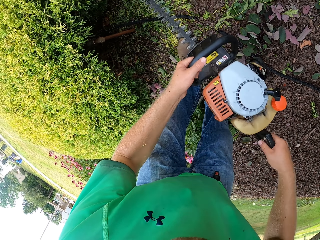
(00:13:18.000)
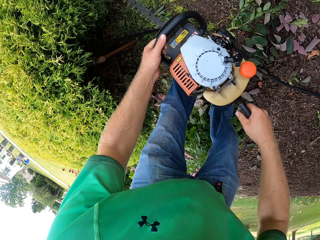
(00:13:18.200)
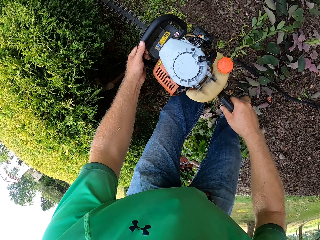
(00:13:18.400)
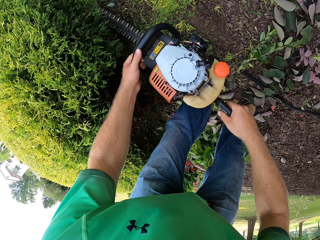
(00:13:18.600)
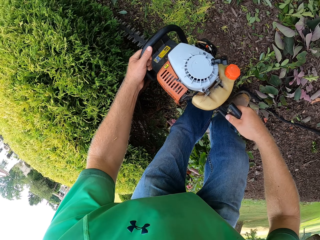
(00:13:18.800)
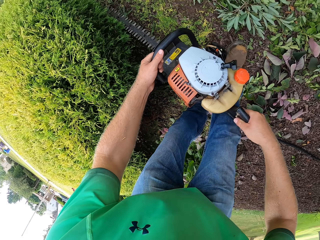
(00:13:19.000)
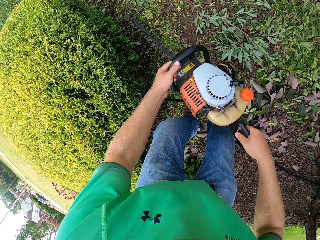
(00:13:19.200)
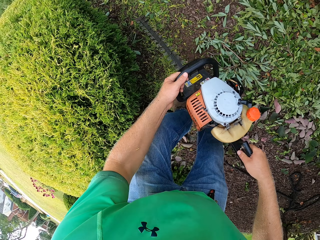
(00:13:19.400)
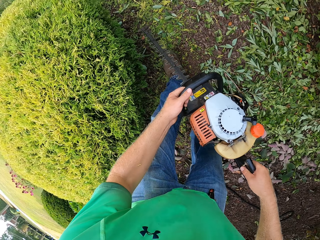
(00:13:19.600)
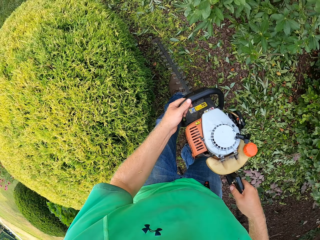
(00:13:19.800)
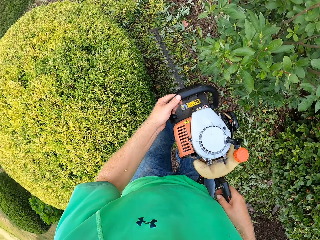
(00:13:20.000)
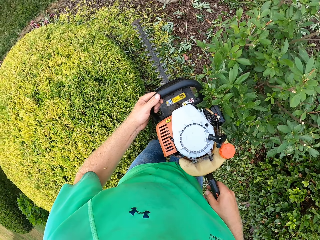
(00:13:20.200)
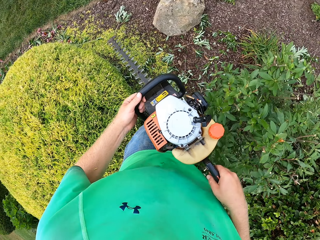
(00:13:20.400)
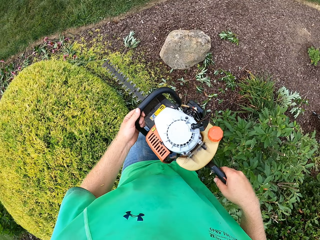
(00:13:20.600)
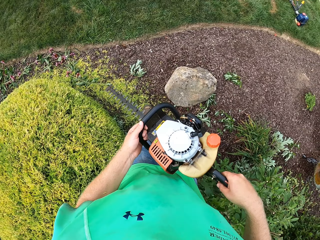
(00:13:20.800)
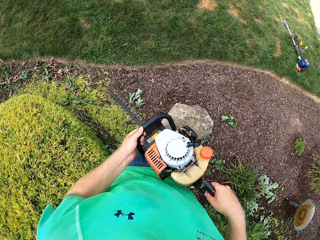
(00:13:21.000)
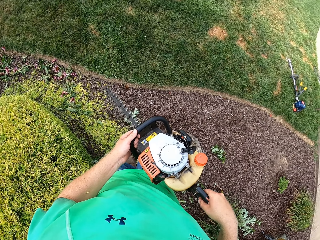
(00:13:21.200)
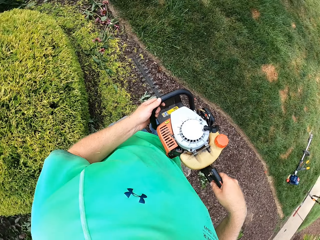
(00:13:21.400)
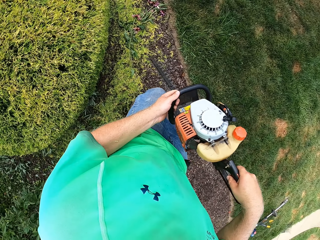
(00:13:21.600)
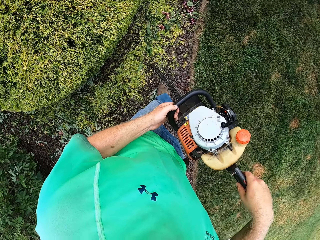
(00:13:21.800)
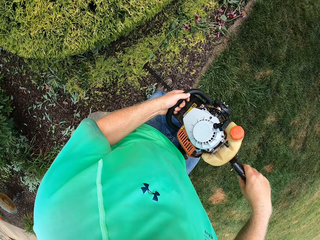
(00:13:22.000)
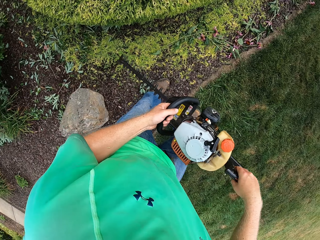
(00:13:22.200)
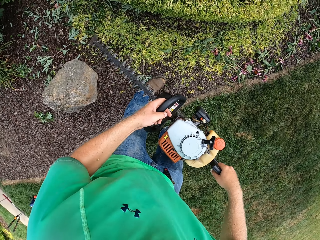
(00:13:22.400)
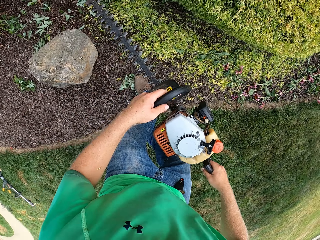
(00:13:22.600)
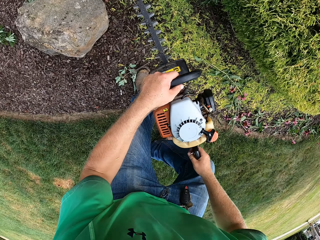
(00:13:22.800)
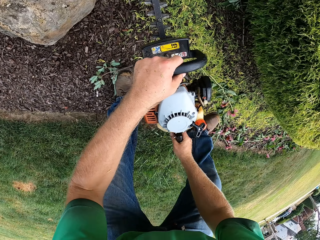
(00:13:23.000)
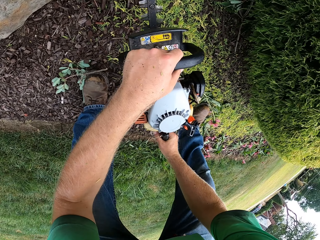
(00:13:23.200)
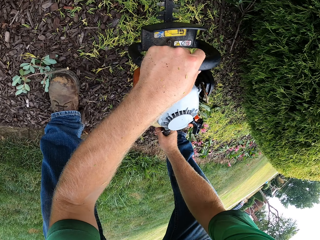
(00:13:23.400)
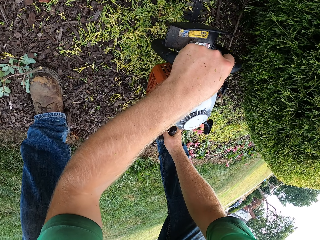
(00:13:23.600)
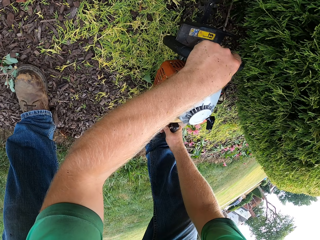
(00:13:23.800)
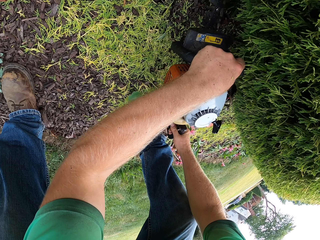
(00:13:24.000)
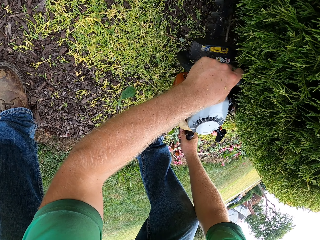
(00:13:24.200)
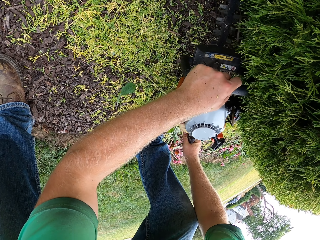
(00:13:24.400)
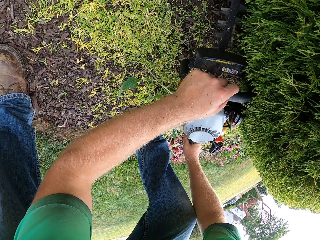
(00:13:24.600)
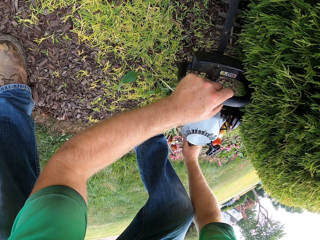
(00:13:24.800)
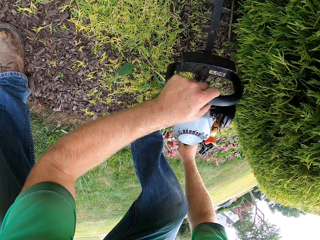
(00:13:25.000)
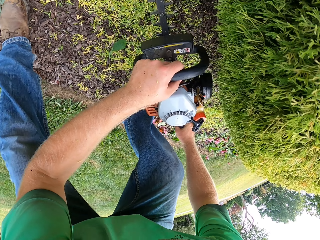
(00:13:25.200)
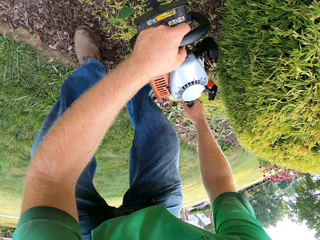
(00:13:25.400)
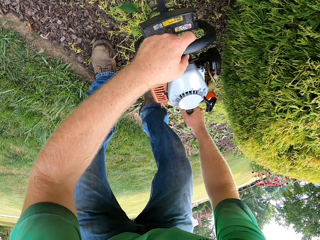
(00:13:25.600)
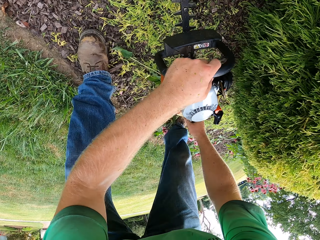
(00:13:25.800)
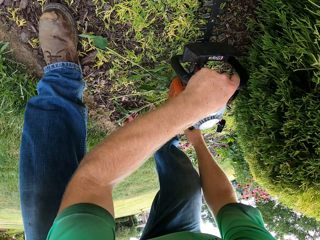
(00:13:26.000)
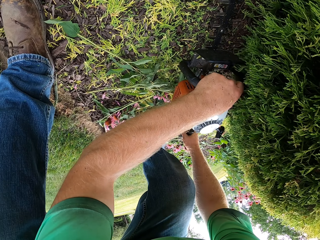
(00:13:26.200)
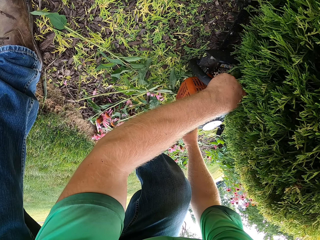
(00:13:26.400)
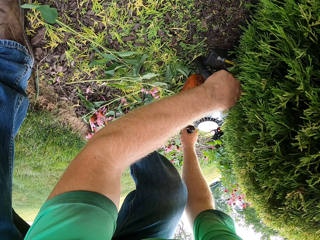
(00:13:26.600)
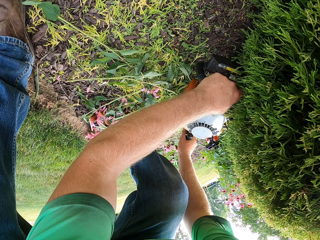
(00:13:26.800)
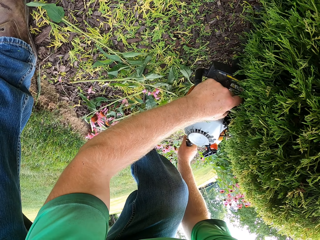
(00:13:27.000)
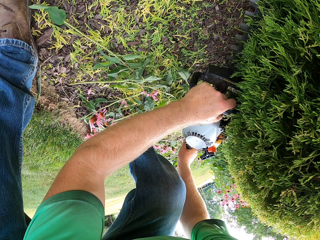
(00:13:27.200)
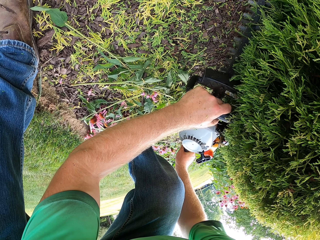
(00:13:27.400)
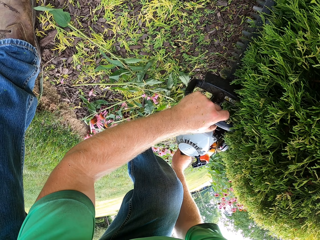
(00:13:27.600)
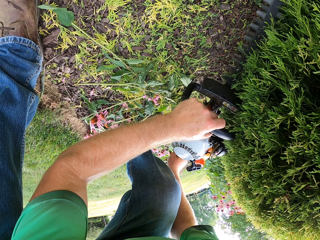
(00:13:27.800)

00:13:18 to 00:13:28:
The camera wearer trims the bush with the hedge trimmer in both hands.

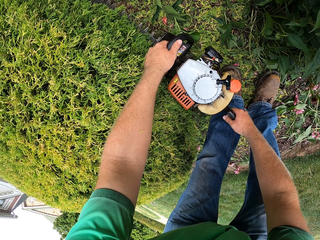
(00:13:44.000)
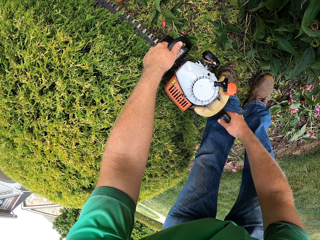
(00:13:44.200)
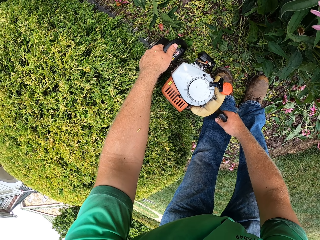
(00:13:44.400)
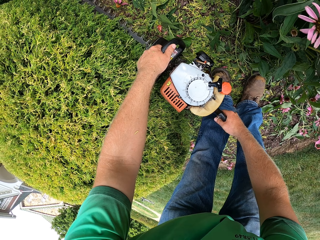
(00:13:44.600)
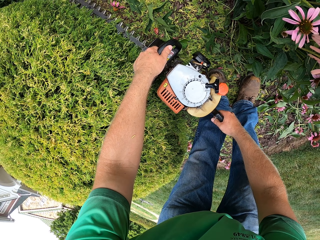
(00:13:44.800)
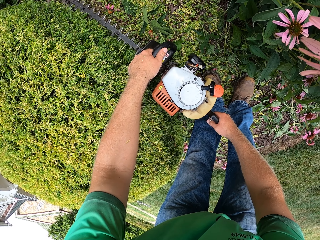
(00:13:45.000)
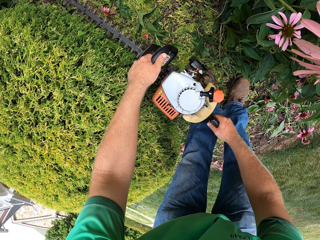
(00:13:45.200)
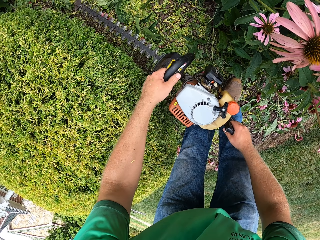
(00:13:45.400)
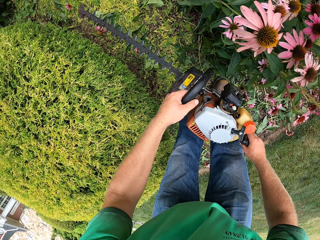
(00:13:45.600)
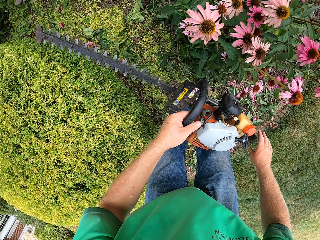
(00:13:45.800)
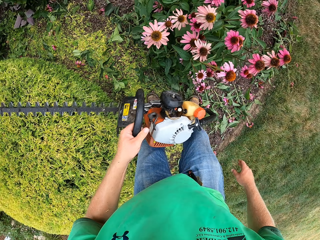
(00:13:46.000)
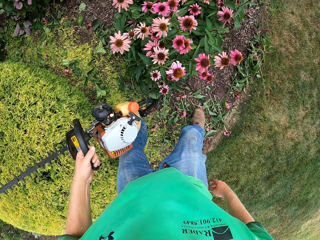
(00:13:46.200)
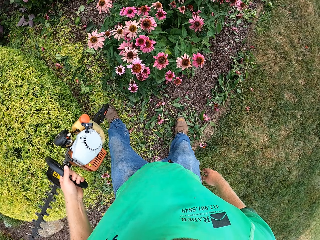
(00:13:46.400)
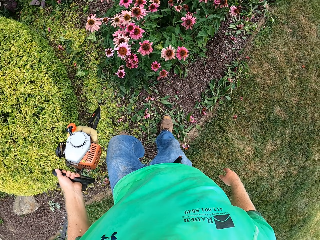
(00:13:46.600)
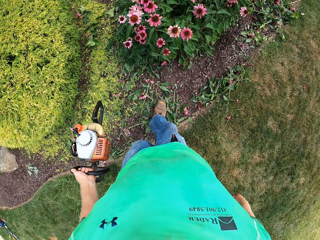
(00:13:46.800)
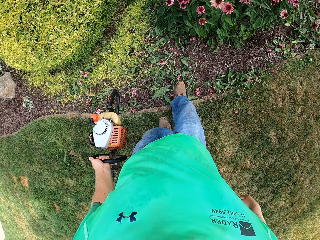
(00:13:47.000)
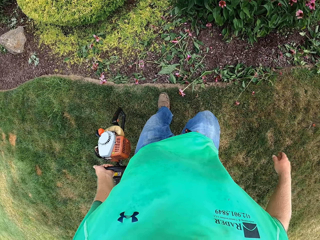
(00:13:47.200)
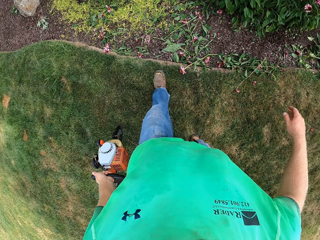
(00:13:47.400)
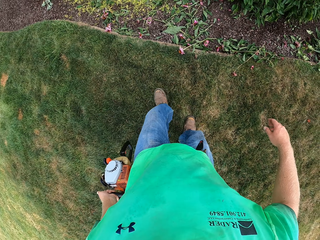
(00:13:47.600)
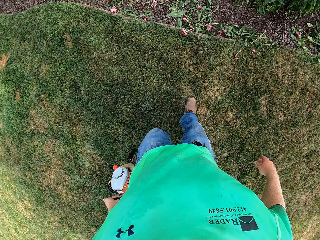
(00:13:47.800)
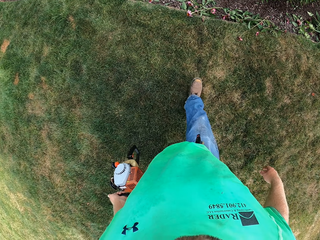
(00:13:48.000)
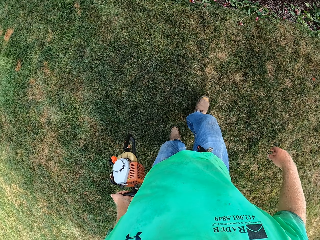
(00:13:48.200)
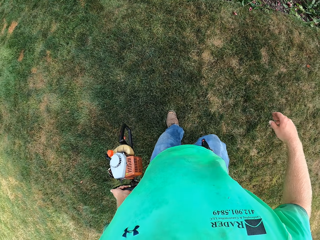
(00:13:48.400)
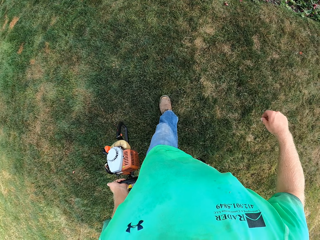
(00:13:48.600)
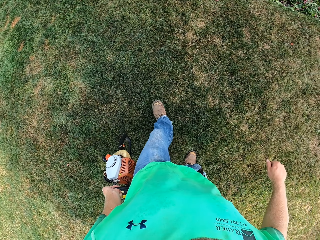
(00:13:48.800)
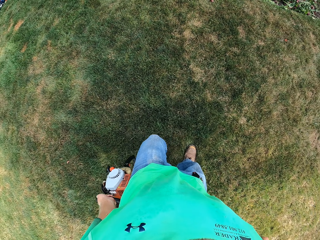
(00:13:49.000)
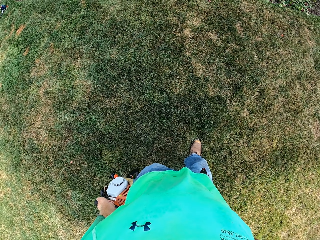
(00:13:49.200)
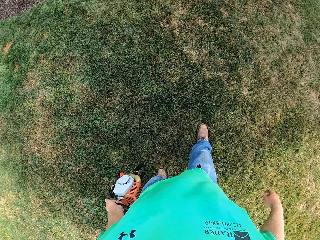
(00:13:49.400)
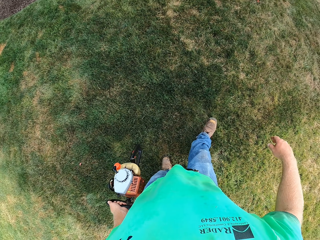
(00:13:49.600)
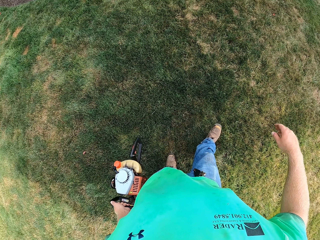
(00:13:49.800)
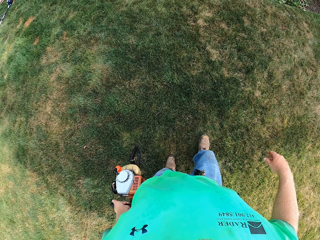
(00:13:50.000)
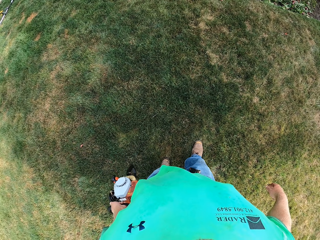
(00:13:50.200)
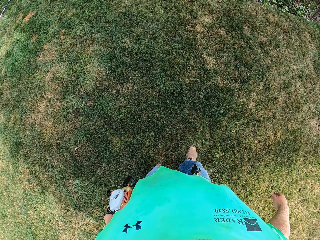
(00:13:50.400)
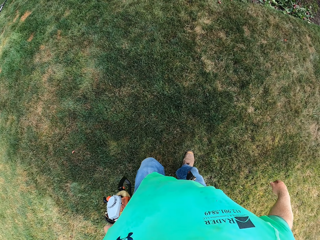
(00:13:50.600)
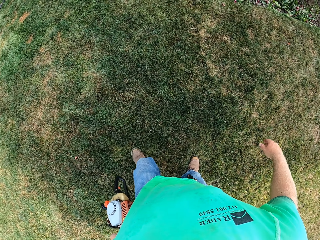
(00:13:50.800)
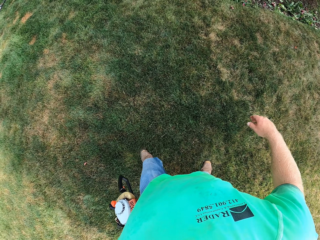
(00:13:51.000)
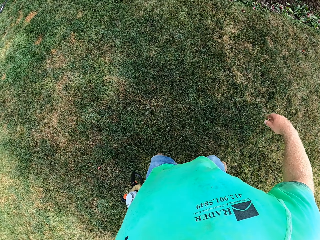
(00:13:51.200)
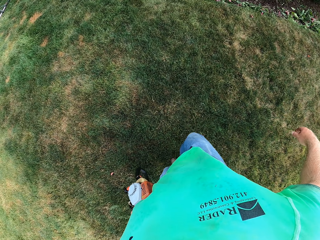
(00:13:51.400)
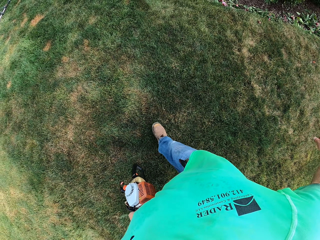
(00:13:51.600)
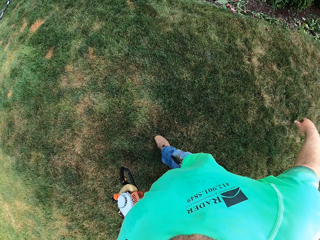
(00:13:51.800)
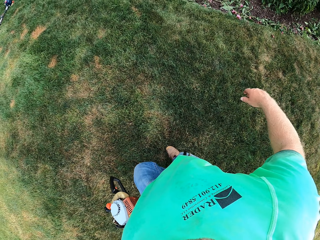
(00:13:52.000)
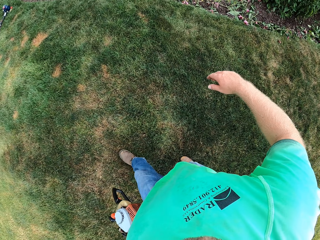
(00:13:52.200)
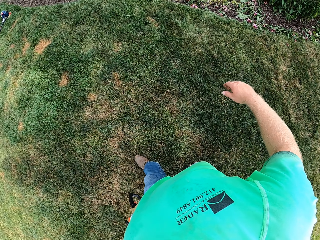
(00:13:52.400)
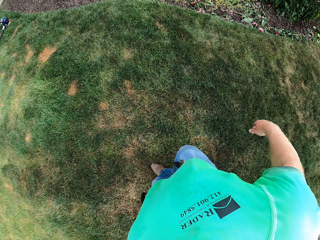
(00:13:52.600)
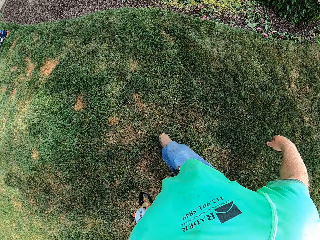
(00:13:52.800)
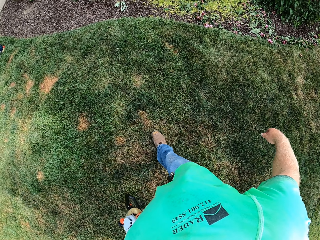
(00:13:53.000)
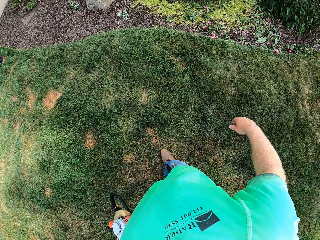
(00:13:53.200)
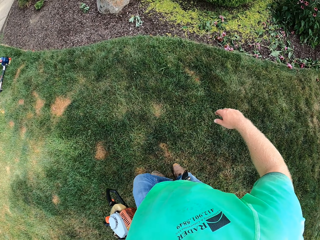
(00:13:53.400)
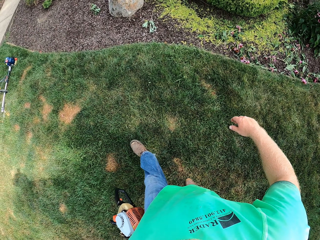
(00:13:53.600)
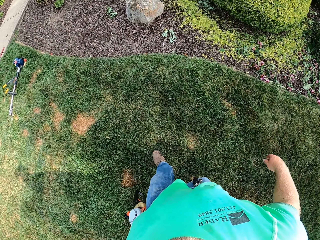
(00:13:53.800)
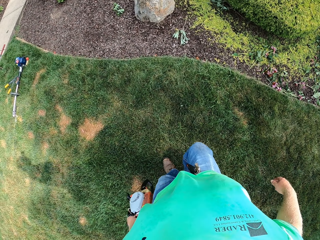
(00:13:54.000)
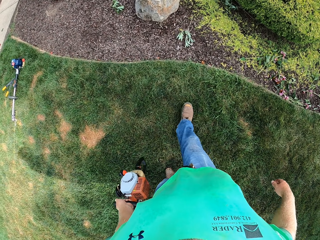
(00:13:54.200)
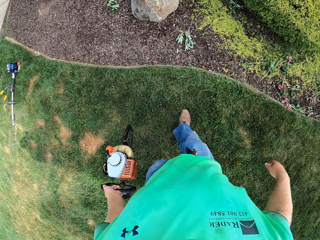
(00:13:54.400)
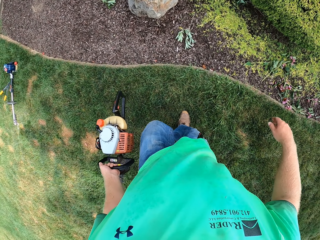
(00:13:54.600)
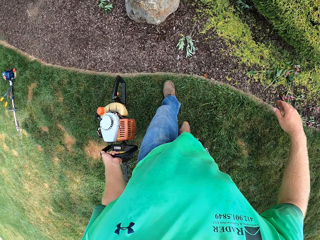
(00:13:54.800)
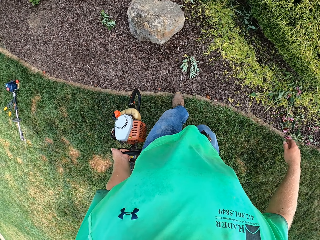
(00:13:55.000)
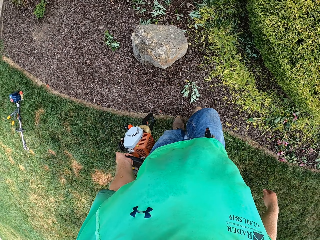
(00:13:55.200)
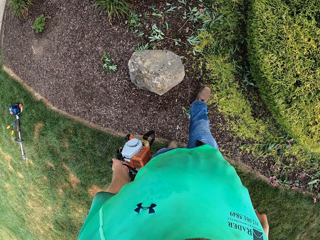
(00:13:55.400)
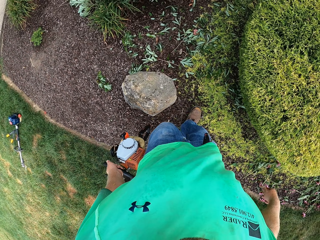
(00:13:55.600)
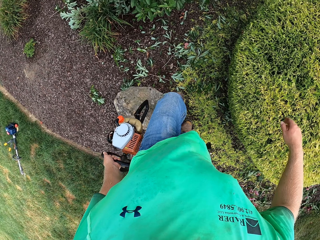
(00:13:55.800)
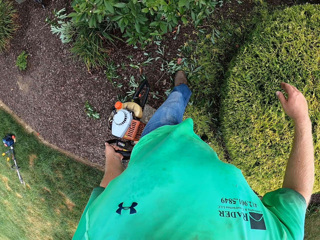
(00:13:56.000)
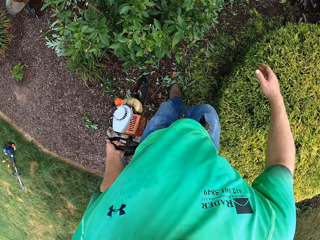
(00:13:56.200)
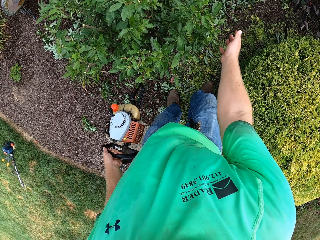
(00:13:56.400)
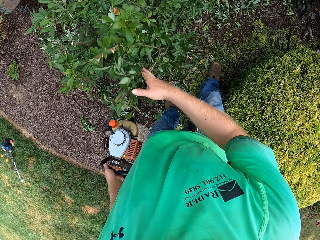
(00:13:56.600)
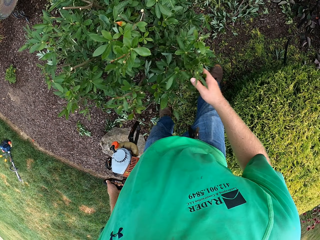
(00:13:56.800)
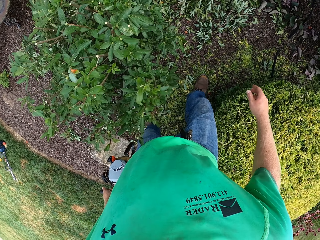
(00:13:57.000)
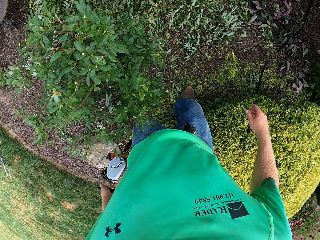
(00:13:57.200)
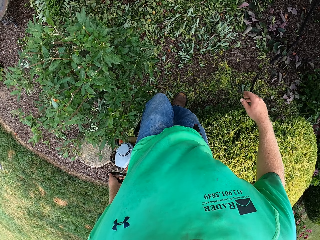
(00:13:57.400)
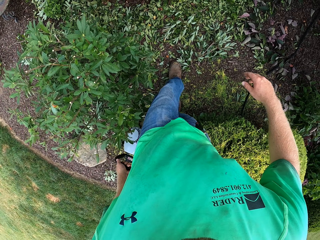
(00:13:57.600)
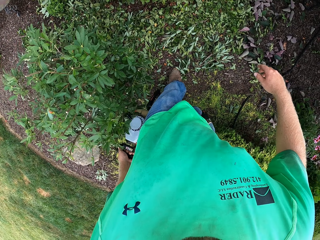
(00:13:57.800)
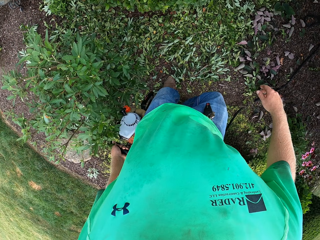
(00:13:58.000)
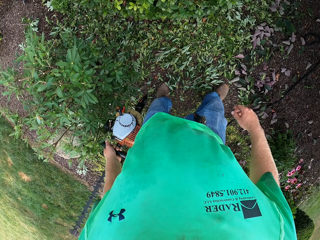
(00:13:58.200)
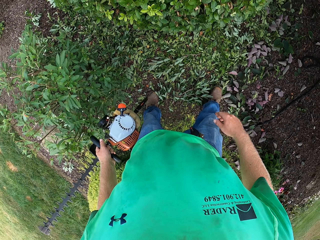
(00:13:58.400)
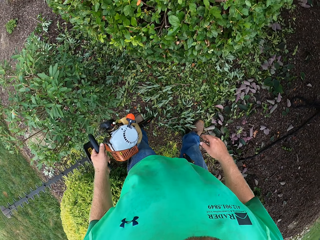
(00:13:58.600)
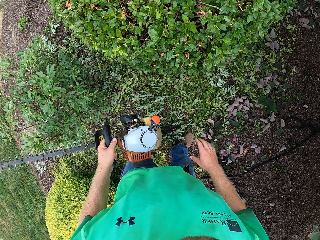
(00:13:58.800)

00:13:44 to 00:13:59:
The camera wearer removes his right hand from the rear handle of the hedge trimmer. He walks. He pats a plant beside the shrub with his right hand.
